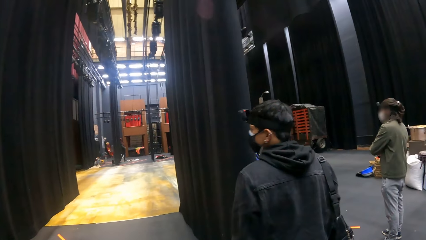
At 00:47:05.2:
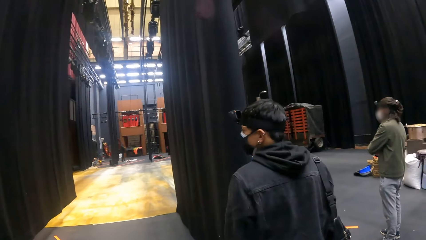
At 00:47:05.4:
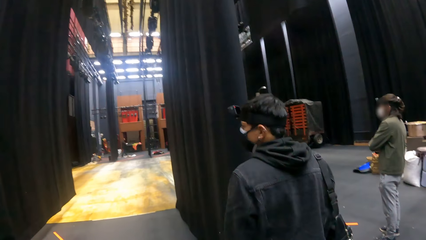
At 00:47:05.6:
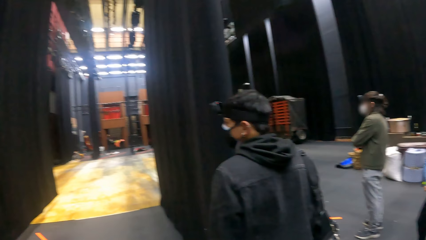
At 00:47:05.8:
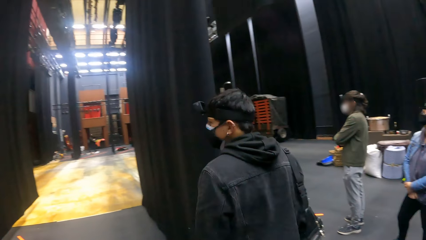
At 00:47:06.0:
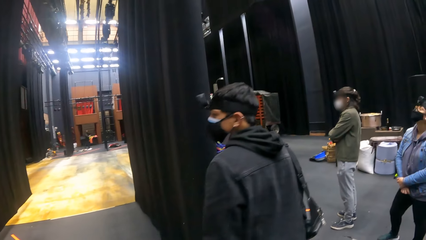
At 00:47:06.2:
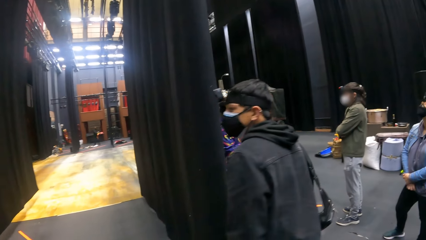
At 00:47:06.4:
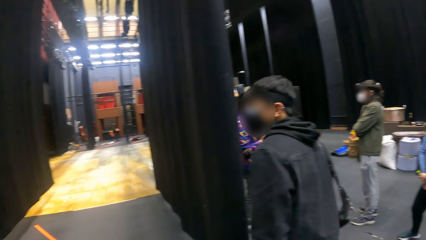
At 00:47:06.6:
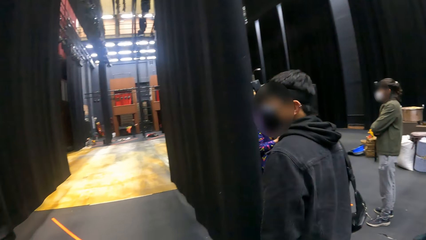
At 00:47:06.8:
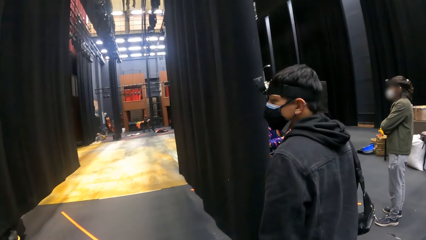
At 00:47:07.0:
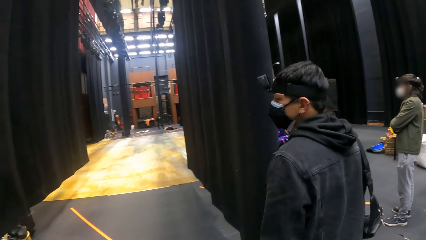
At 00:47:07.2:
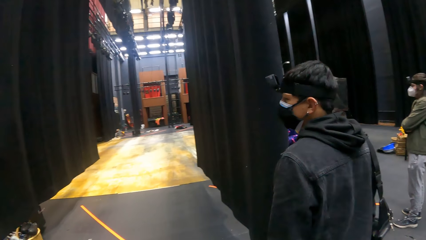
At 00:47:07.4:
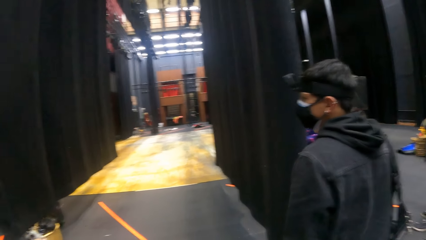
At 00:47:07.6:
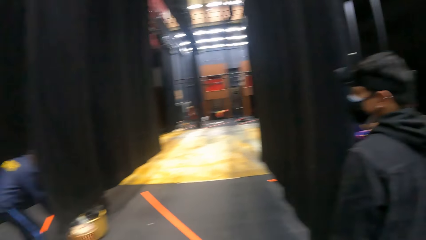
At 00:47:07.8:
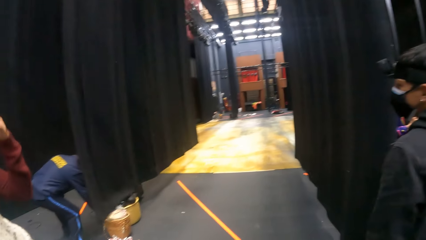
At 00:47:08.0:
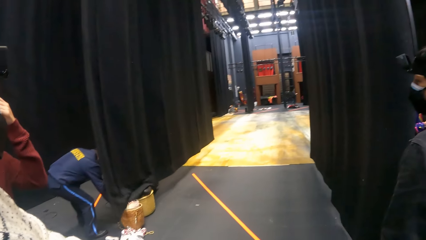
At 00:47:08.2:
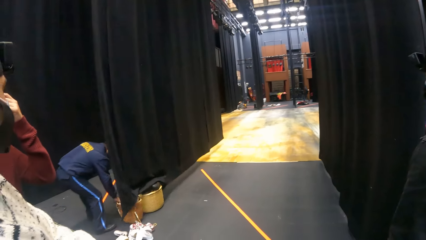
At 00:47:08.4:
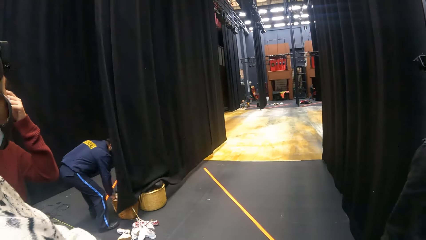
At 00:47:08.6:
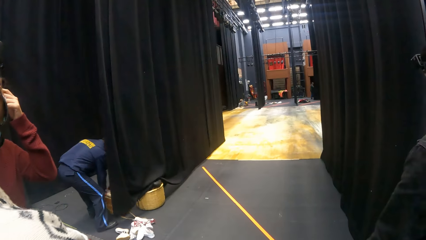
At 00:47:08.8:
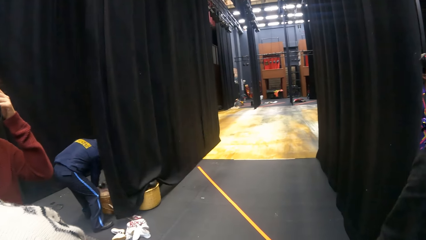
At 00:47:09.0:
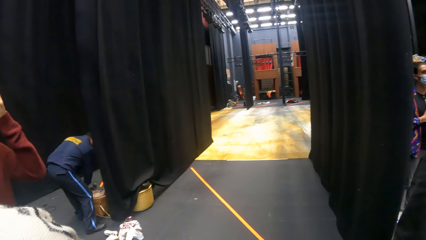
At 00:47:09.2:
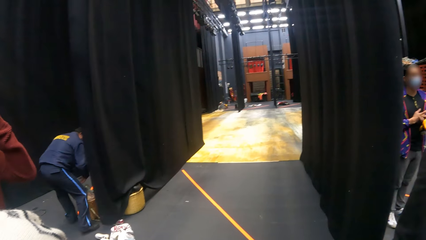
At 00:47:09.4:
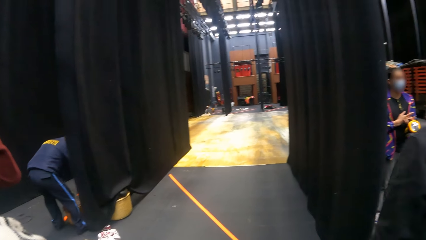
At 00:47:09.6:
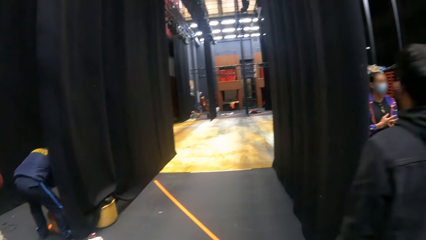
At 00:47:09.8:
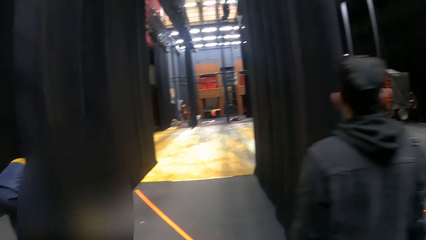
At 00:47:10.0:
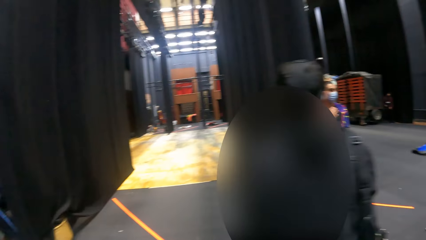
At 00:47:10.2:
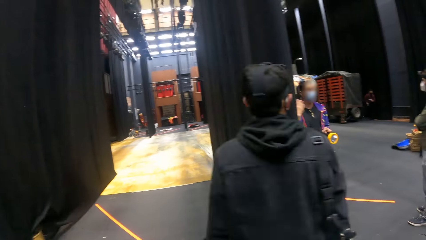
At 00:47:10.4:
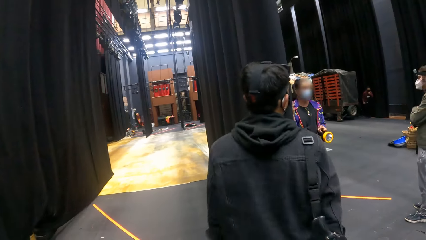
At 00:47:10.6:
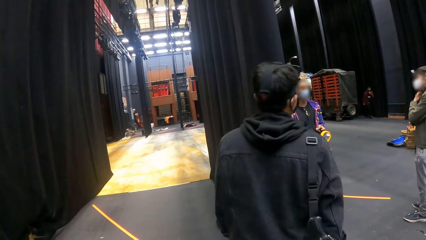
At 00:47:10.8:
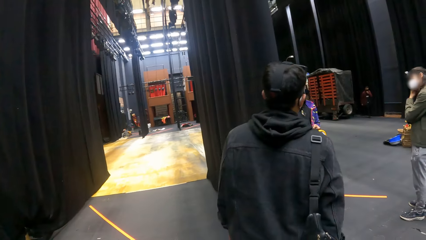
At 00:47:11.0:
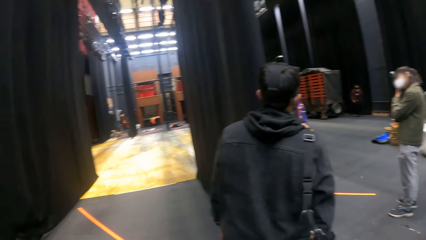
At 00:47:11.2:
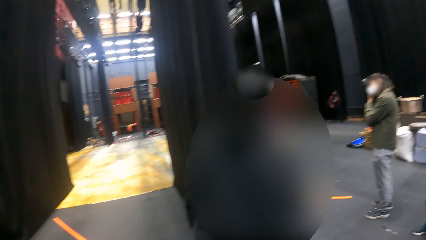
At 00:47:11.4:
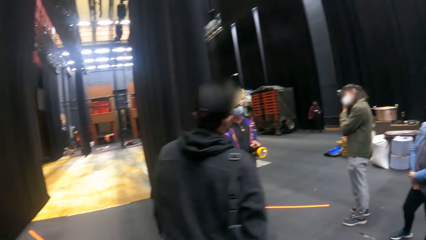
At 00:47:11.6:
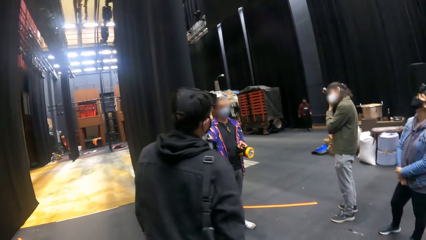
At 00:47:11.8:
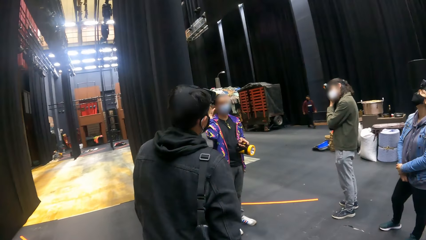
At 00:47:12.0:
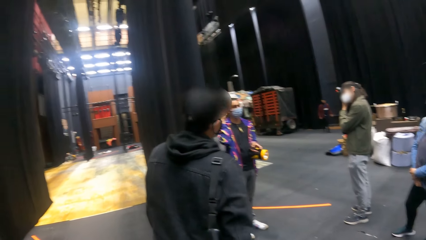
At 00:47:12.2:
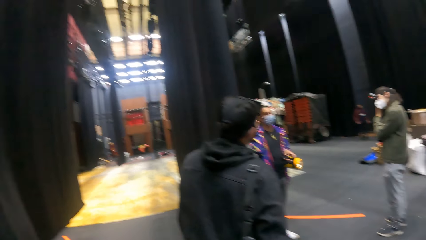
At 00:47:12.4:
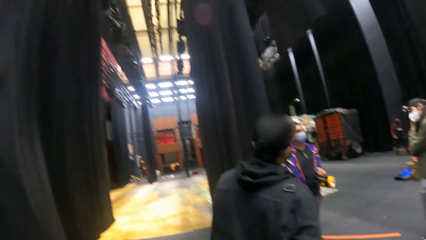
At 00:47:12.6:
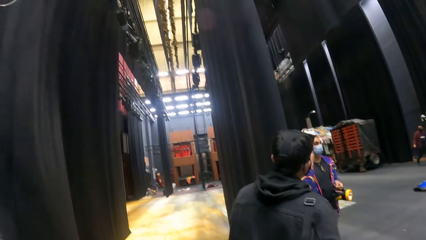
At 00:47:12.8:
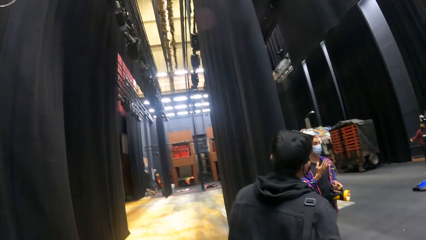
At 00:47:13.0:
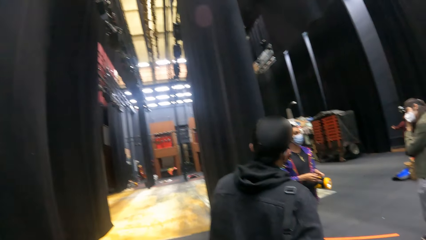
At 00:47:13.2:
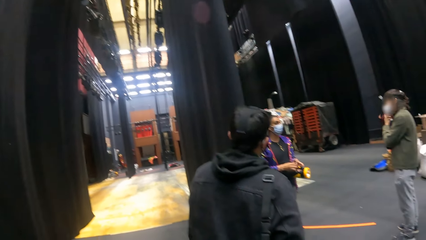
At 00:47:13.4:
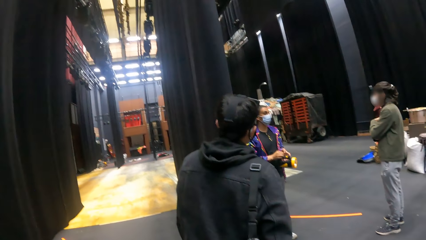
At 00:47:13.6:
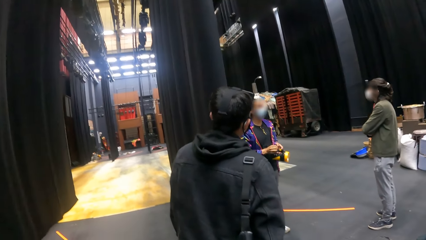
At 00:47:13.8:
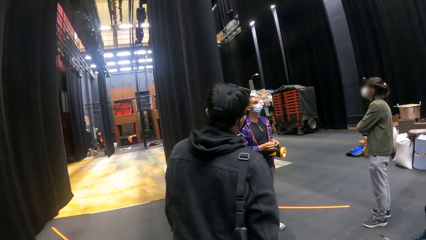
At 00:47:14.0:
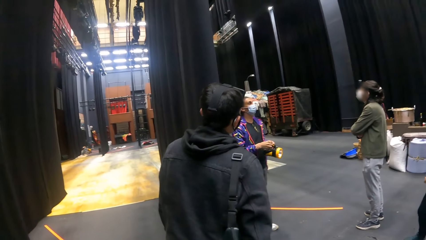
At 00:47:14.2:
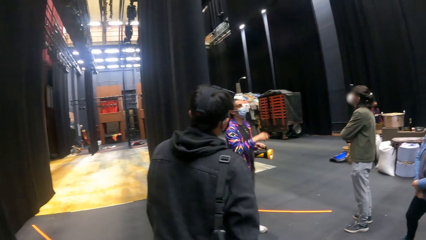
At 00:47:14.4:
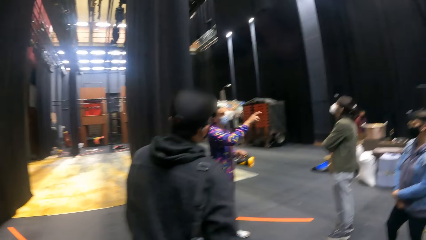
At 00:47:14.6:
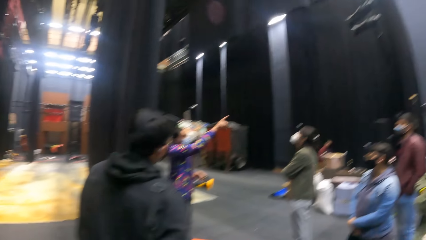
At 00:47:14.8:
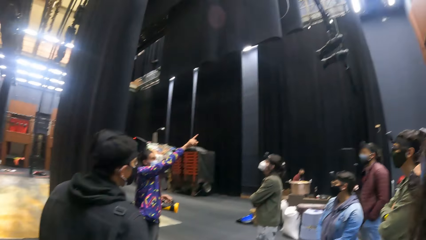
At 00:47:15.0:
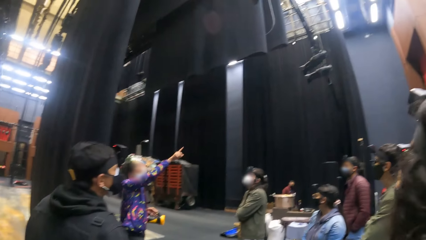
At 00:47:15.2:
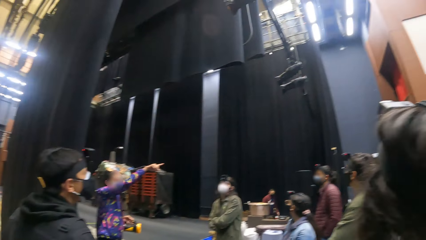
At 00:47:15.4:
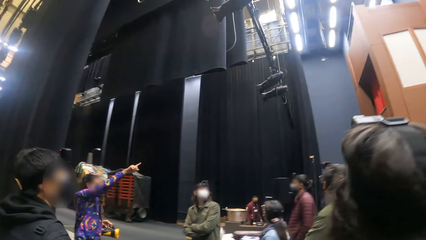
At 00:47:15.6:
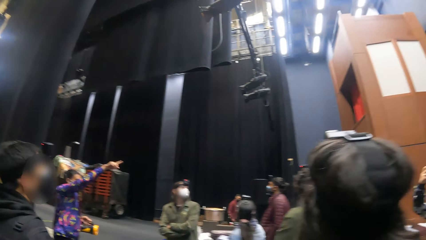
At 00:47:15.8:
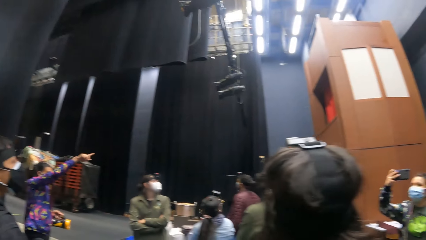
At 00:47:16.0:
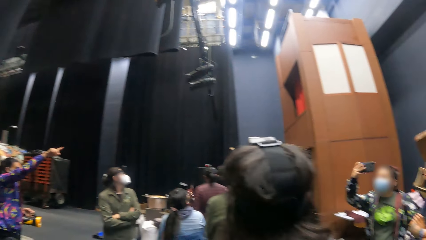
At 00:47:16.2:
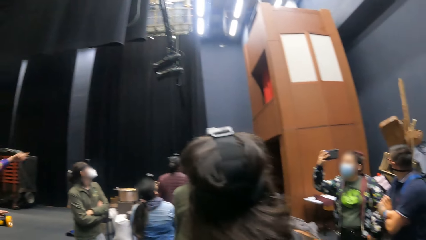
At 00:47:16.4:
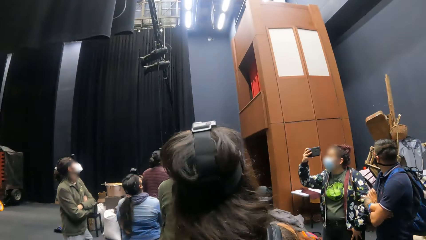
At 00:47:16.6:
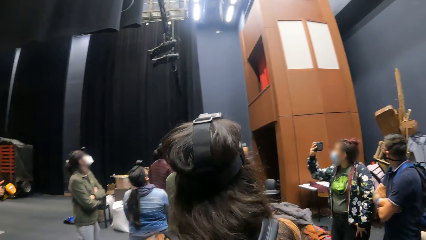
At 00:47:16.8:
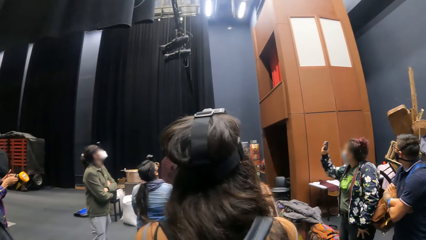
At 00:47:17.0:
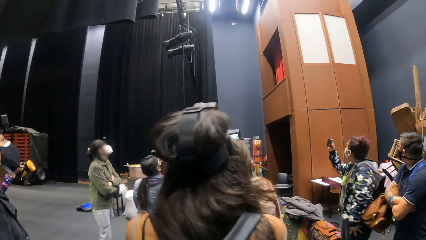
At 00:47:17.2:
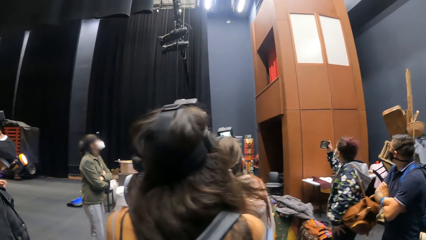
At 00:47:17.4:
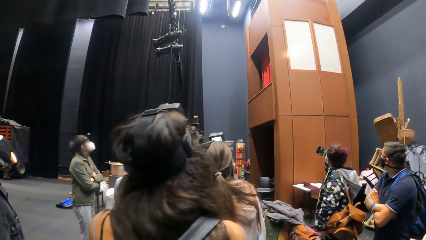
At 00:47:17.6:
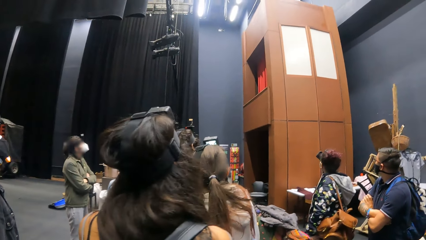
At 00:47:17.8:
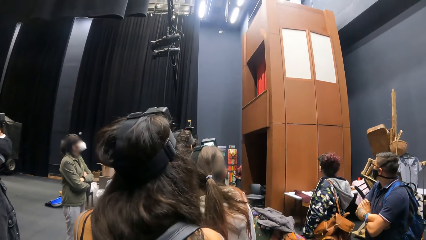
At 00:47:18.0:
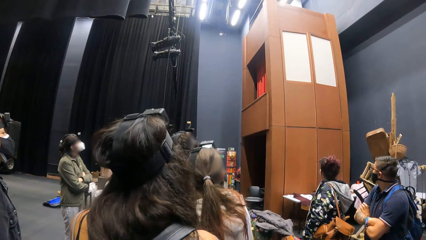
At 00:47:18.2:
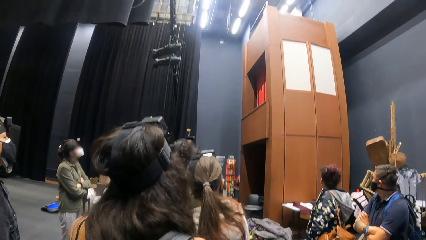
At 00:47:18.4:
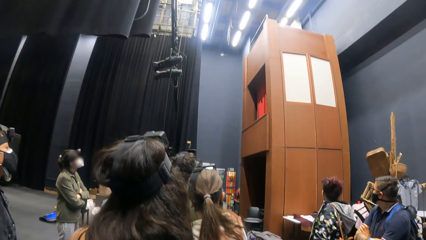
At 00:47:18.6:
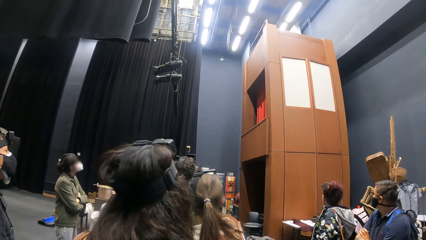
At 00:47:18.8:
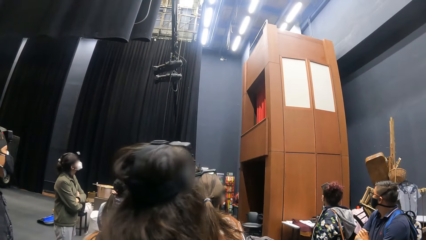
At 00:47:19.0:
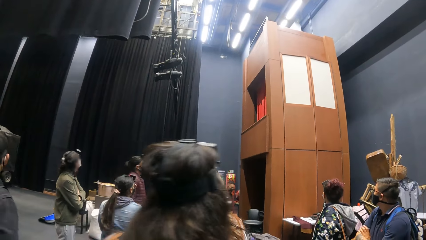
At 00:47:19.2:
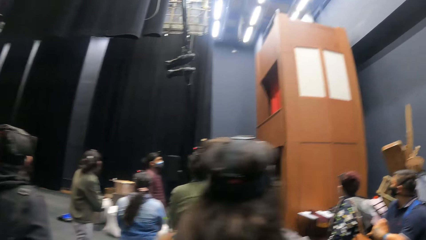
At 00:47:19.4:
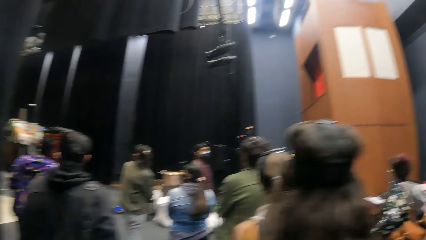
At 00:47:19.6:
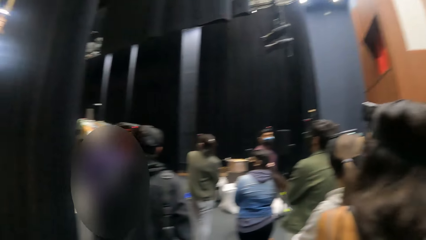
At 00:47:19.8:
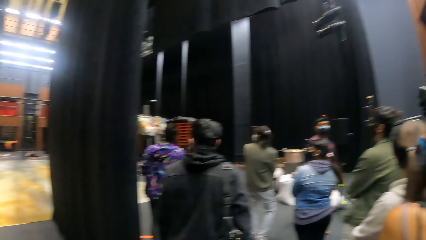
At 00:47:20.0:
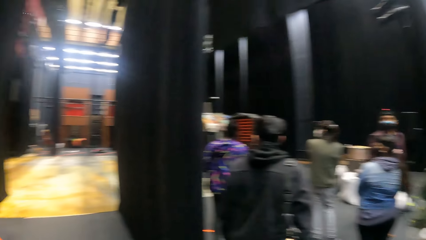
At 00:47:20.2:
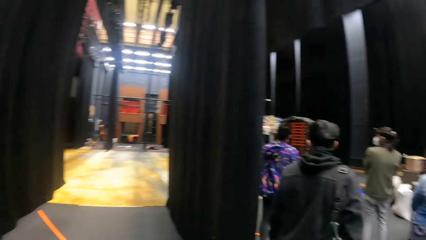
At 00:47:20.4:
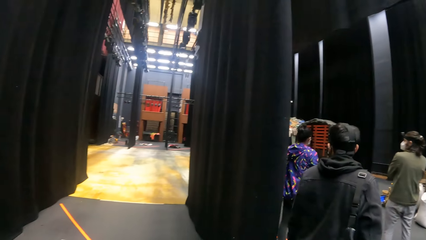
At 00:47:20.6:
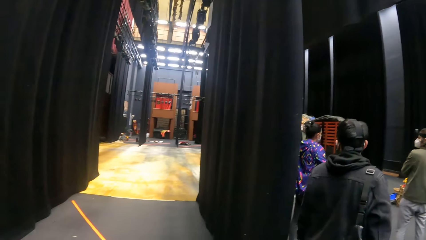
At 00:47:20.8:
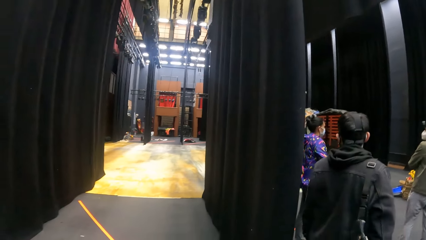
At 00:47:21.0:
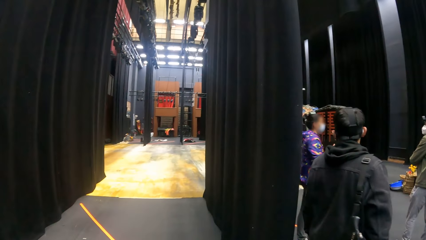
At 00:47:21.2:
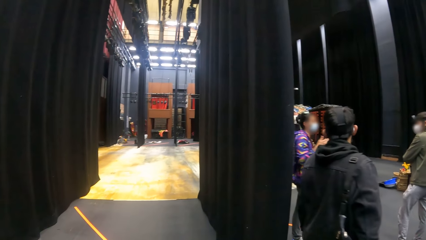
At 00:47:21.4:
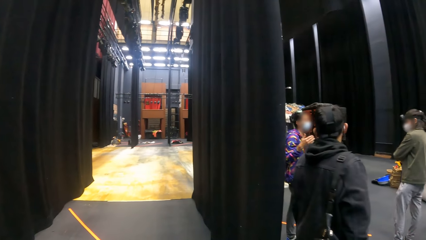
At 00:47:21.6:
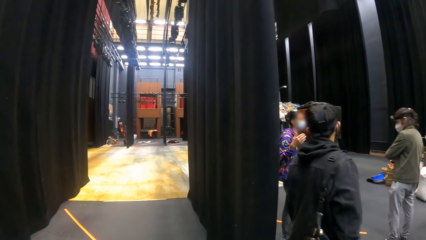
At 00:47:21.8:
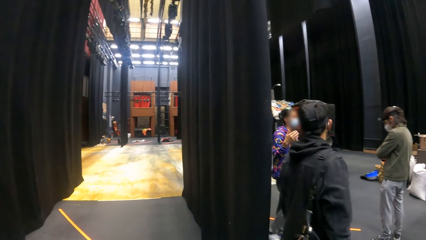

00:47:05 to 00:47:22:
A man moves a basket on the floor with his right hand. Another man touches his face with his left hand. Another man touches his face with his left hand. Another man touches his face with his right hand. Someone talks to the crowd. A woman operates a phone in her right hand. The camera wearer looks around.
